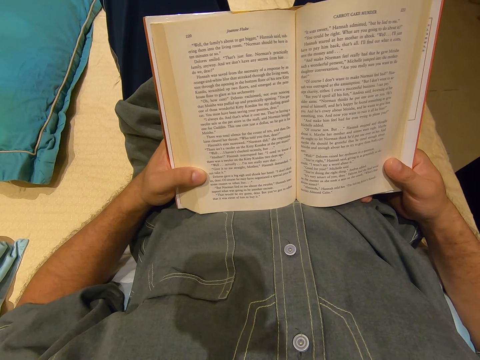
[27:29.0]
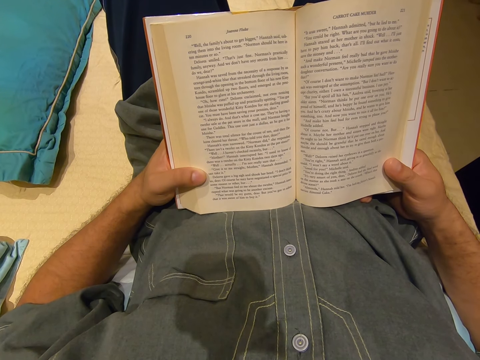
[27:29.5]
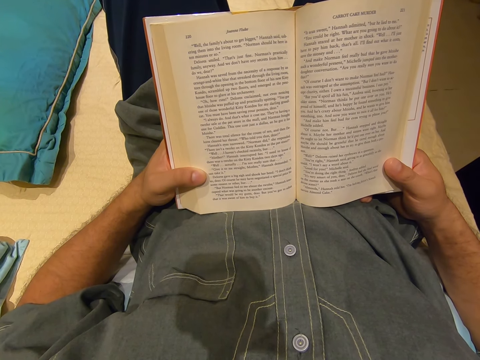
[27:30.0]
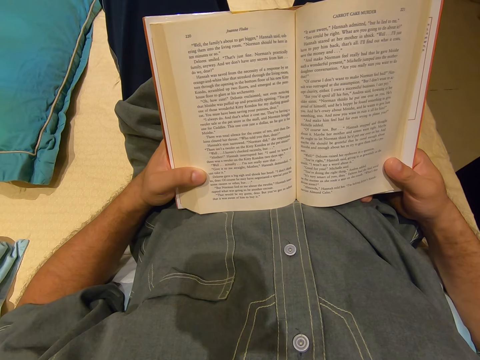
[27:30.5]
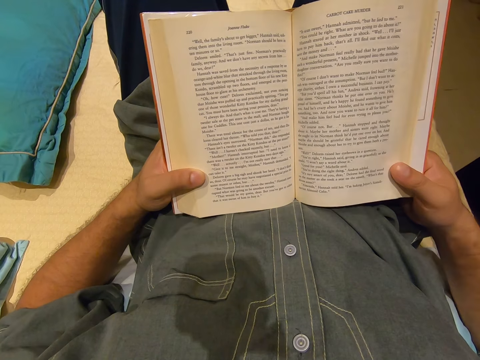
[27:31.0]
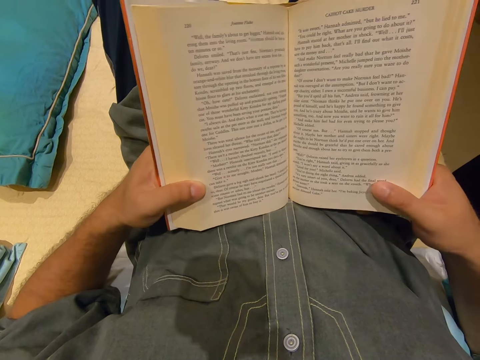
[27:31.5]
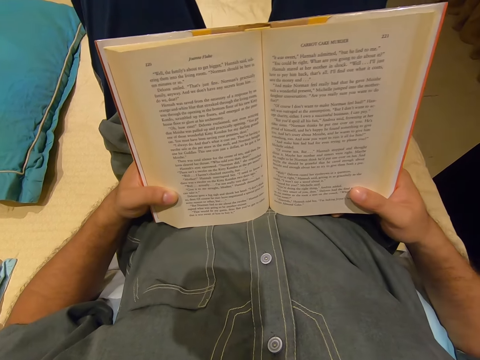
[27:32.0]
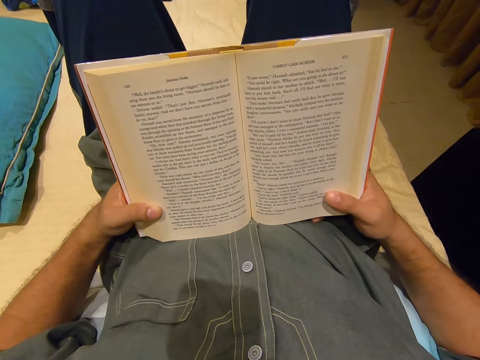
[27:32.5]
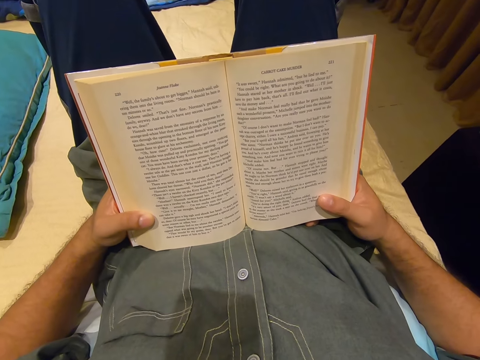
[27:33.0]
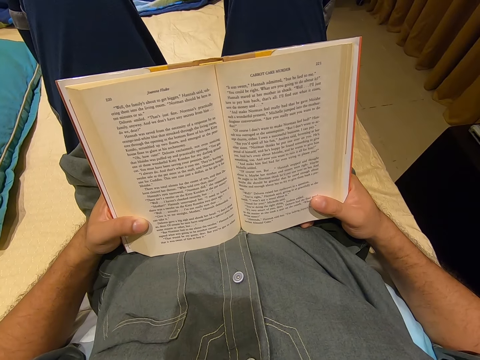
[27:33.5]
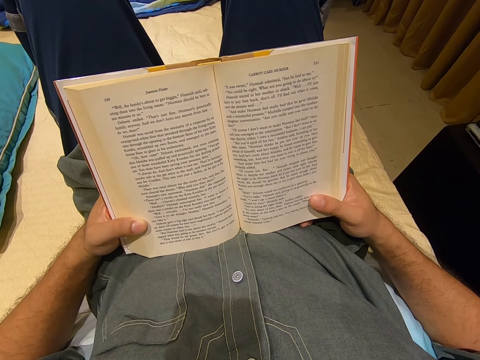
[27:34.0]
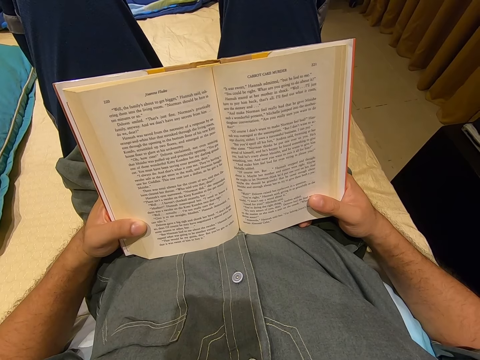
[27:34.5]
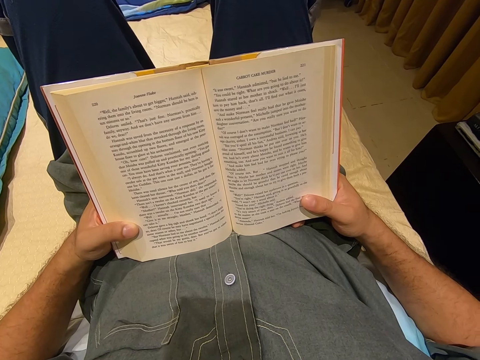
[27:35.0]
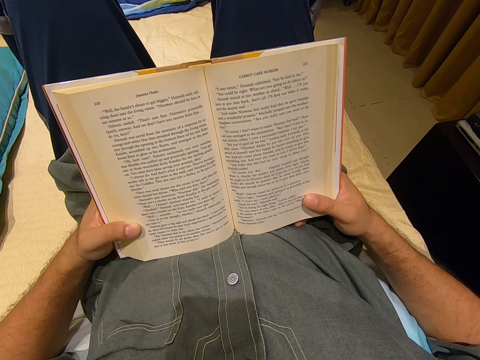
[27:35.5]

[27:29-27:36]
The camera wearer moves a book around slightly.

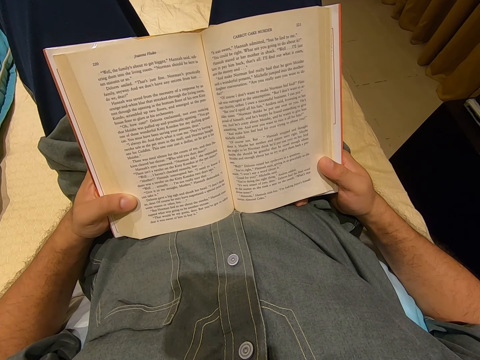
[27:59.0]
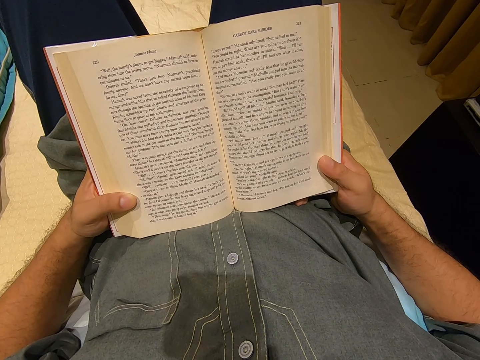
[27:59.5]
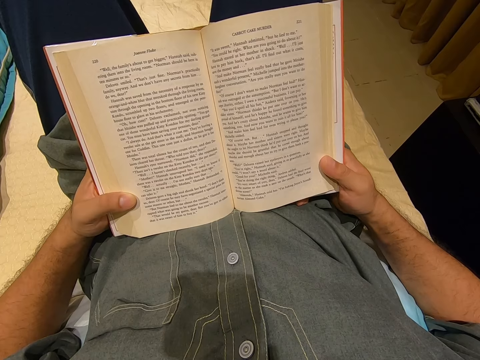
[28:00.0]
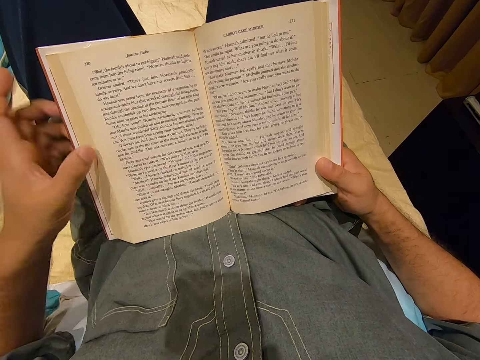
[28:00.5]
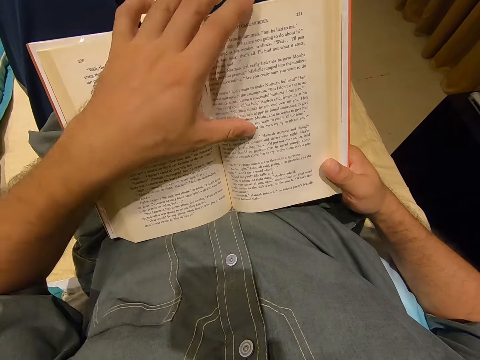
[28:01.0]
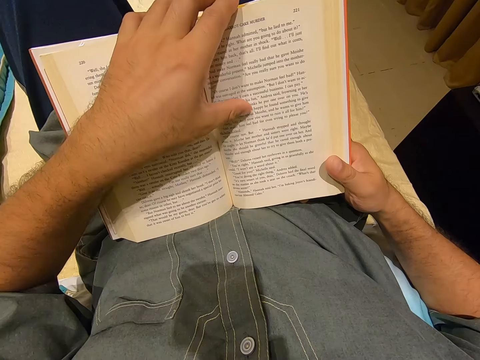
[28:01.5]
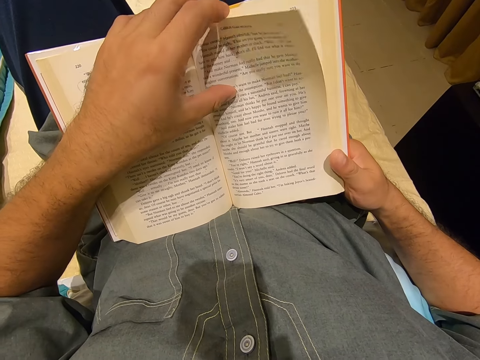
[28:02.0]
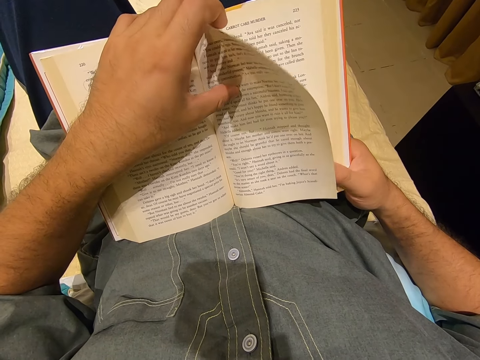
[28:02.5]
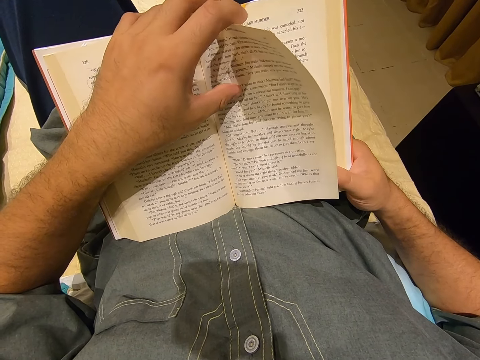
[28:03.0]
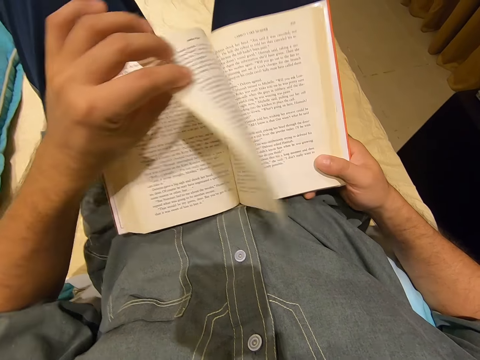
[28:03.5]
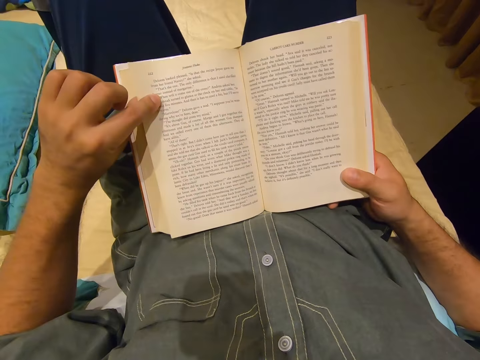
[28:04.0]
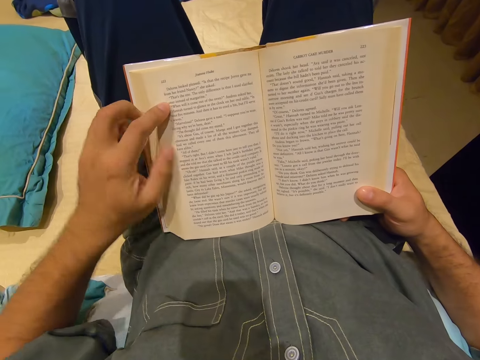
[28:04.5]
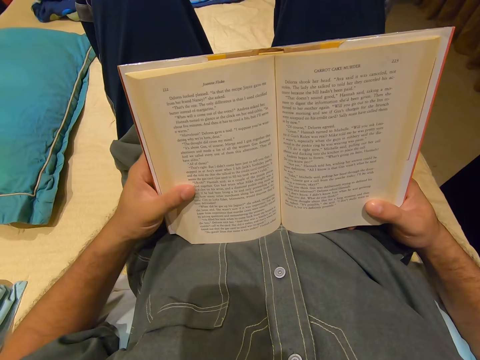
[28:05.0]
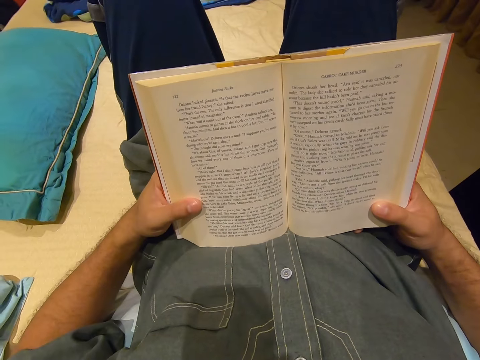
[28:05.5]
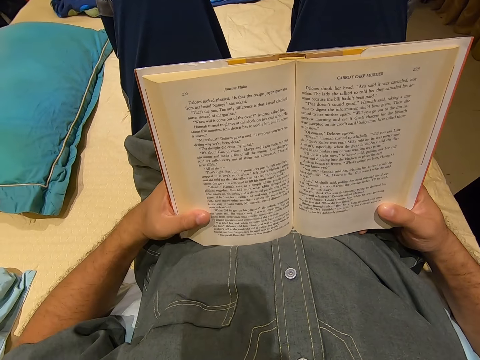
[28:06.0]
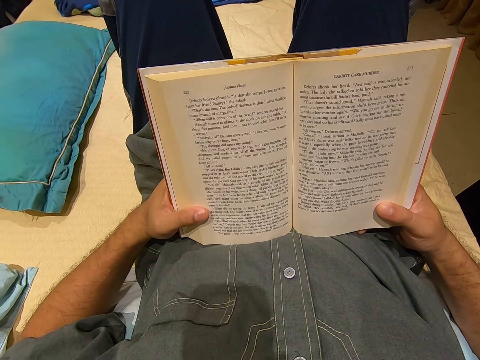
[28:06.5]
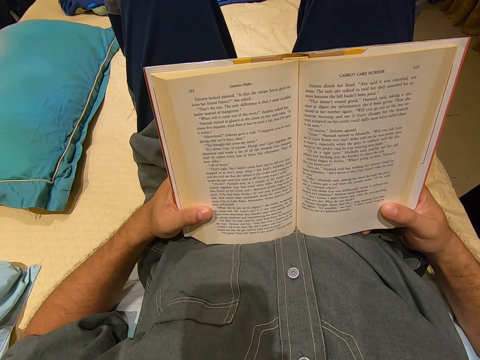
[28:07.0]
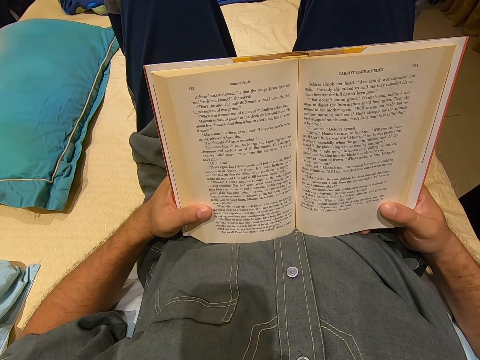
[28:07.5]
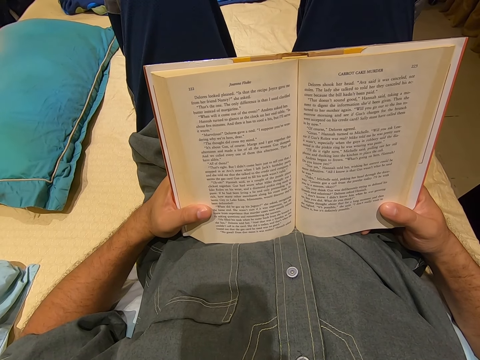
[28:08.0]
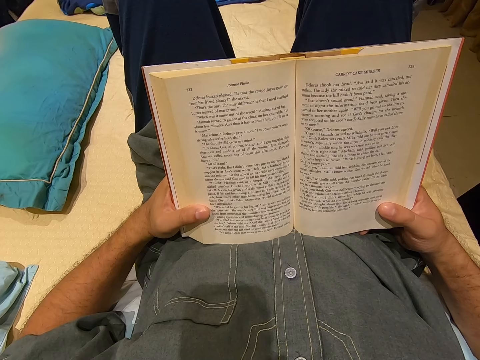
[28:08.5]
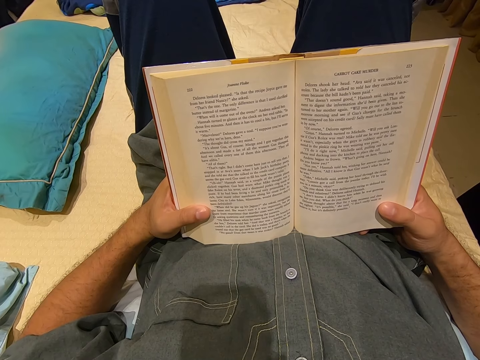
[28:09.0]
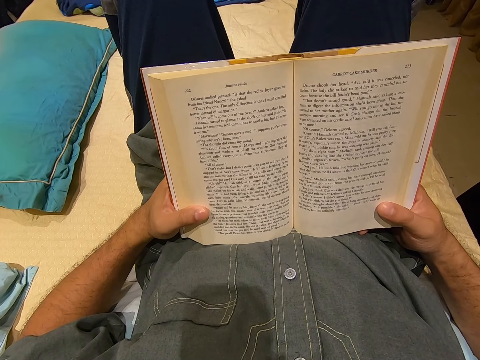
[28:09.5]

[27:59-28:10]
The camera wearer moves their hand to the top of a book. They hold a page. They turn the page of the book. They move their hand to the side of the book. They read the book.

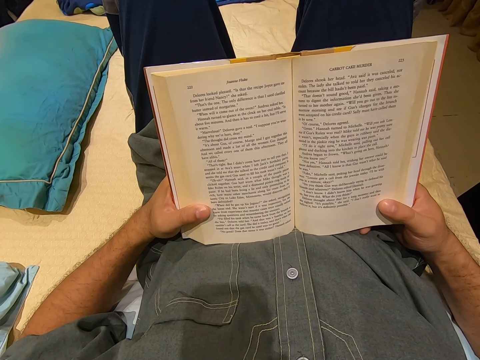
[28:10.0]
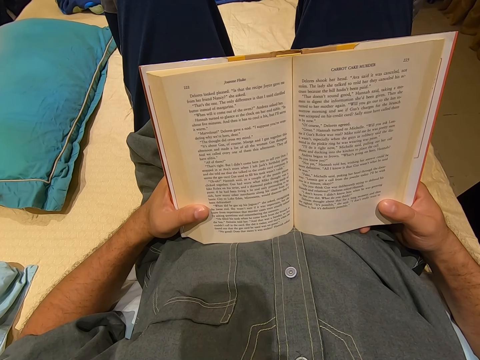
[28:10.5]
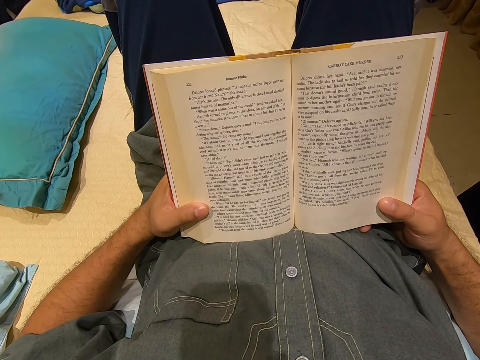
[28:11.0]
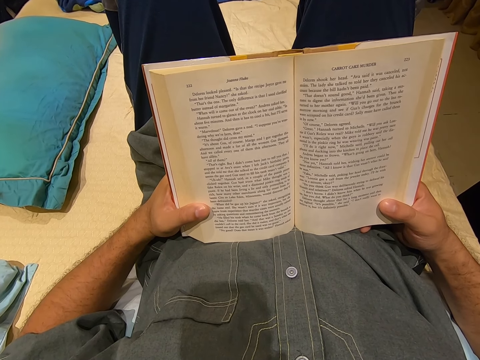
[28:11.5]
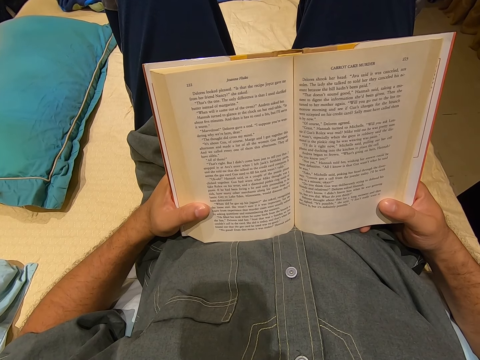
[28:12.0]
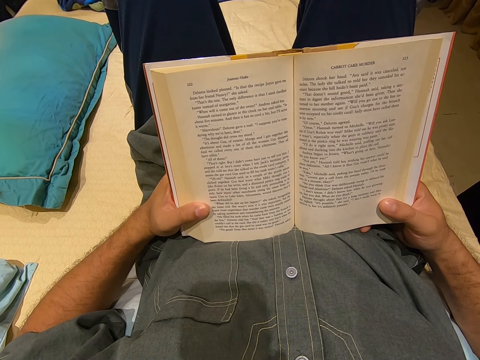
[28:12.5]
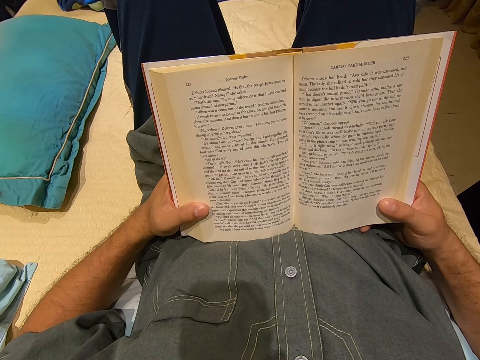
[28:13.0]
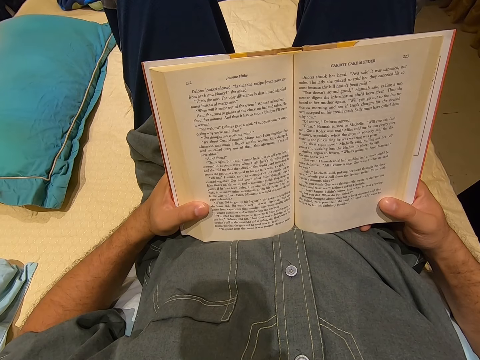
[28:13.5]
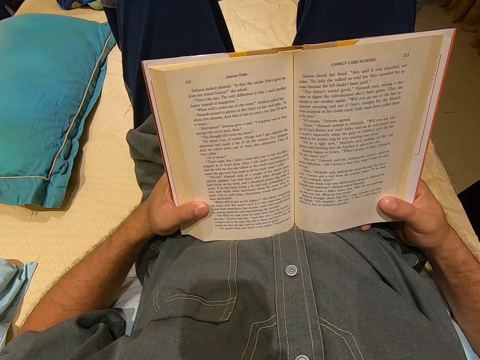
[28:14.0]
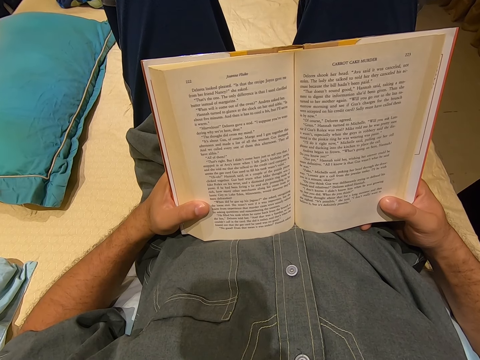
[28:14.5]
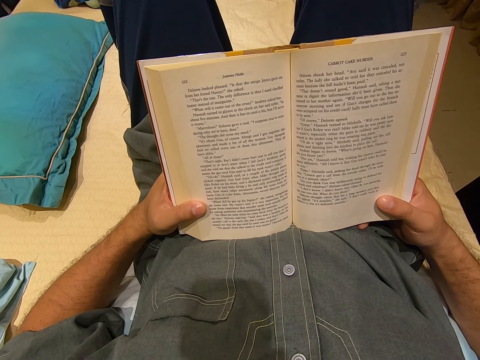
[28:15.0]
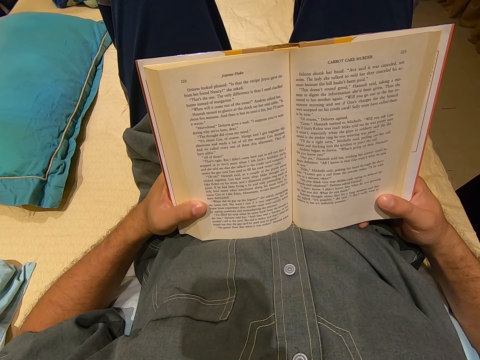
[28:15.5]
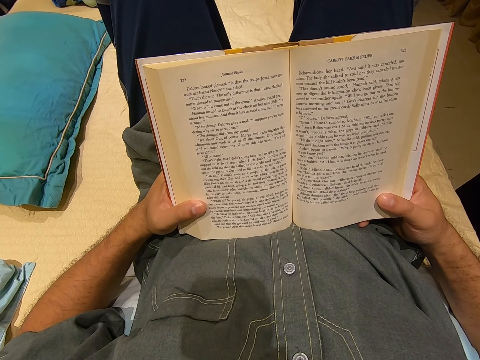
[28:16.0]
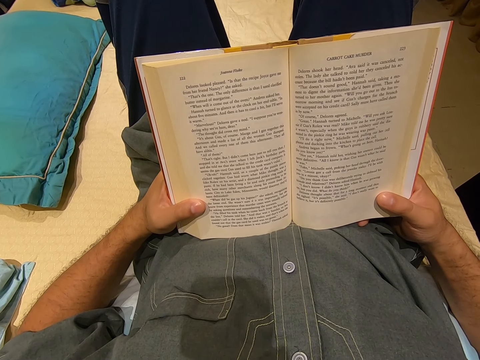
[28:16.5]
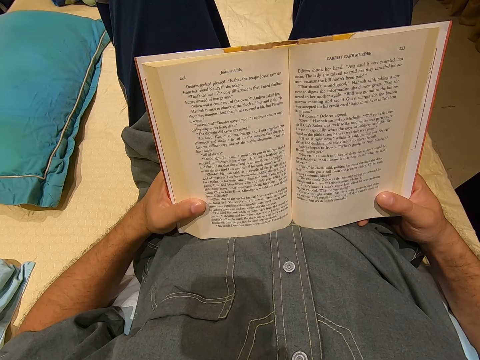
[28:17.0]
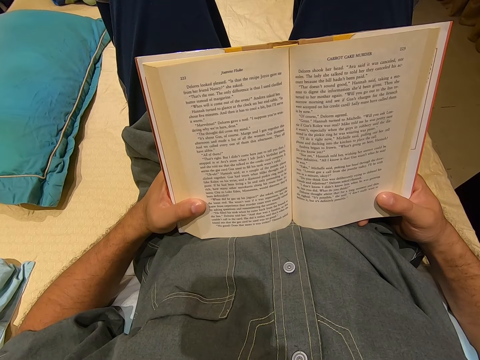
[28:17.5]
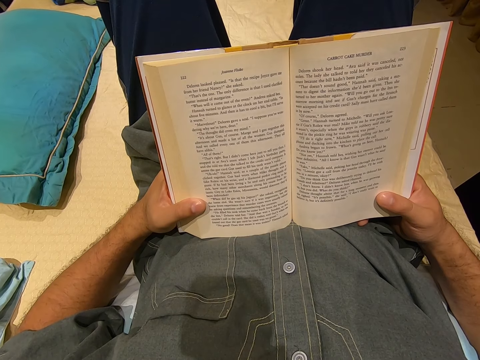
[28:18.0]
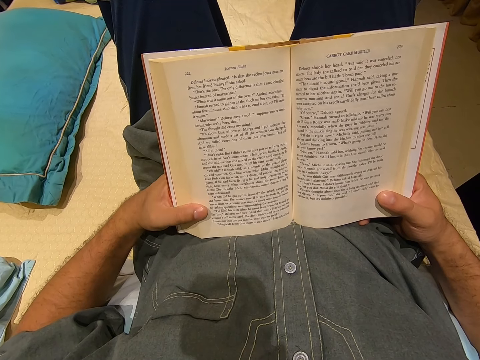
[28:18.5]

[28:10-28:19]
The camera wearer moves his left arm slightly.
